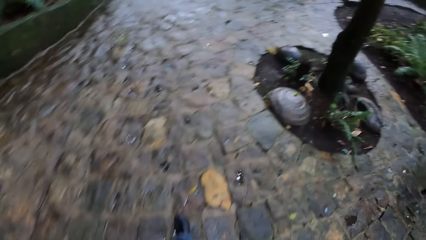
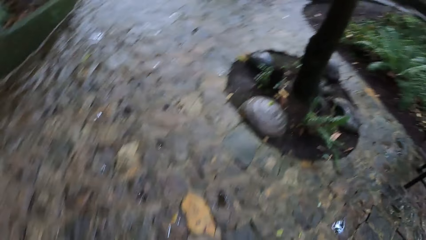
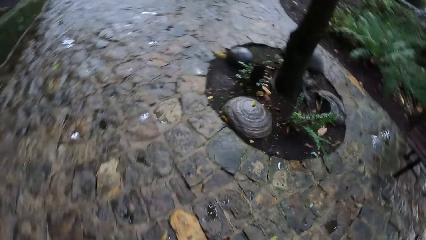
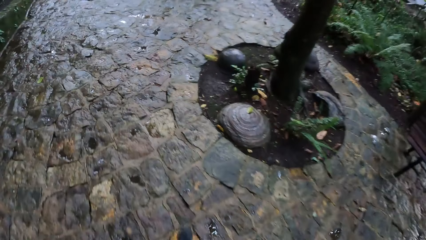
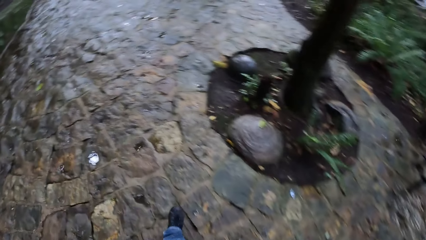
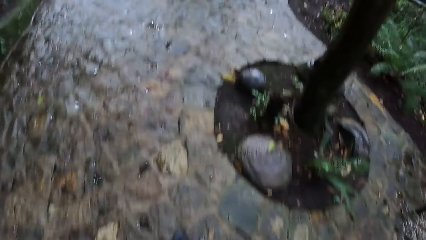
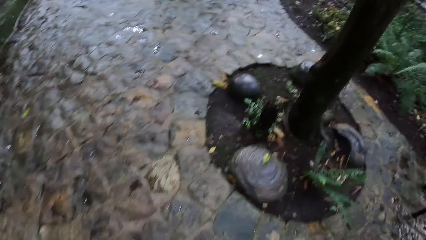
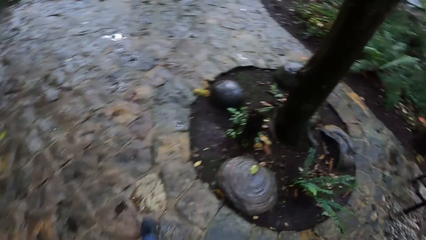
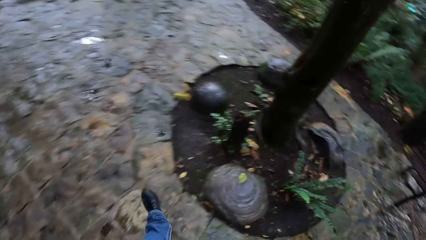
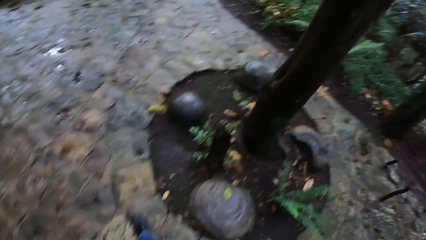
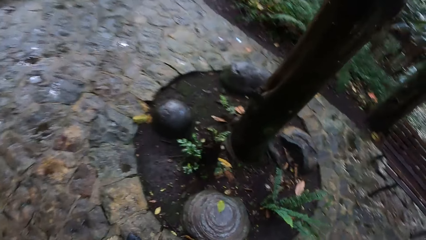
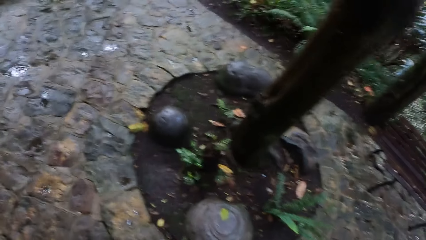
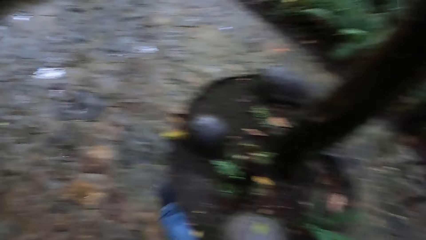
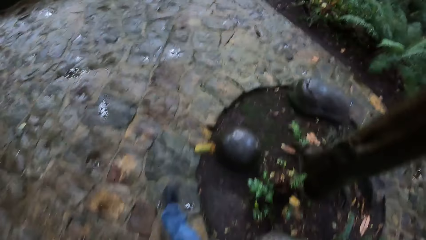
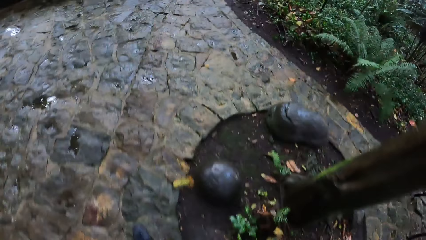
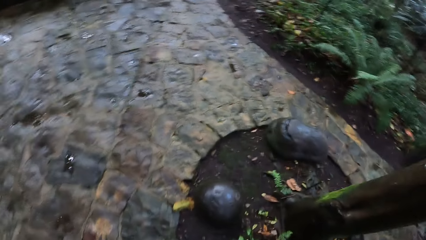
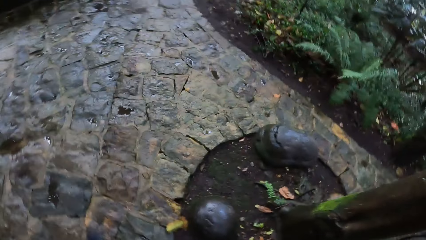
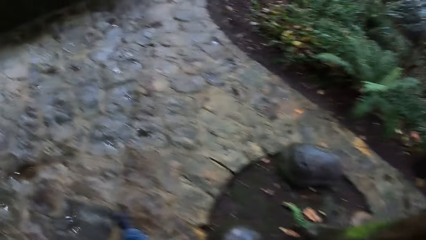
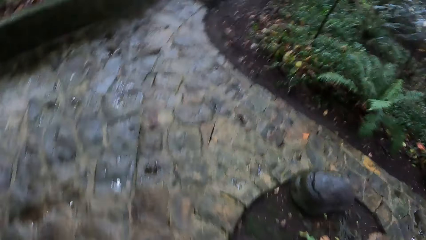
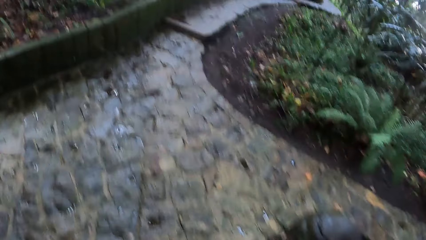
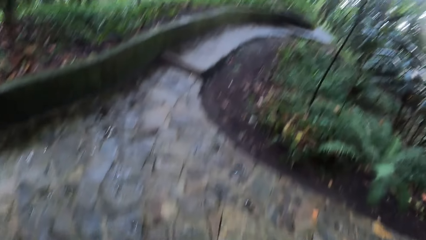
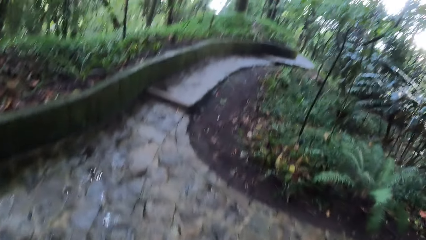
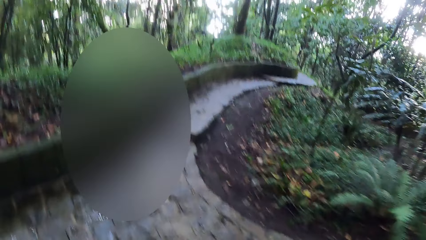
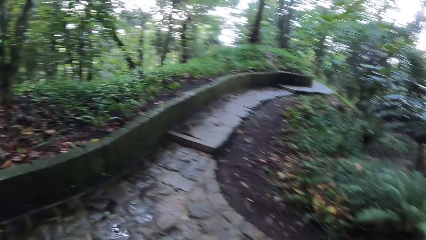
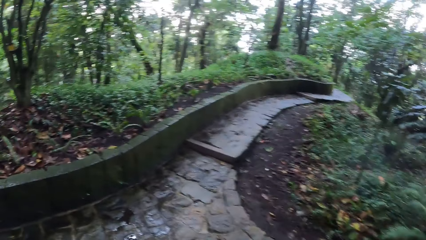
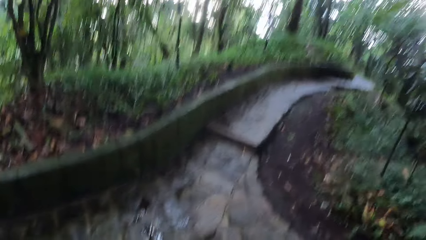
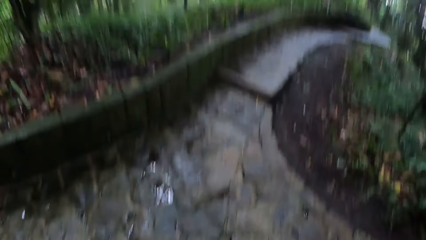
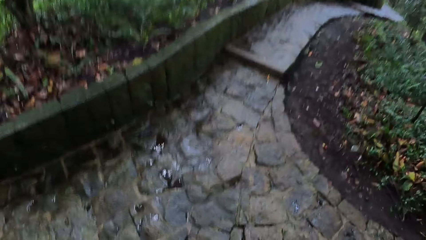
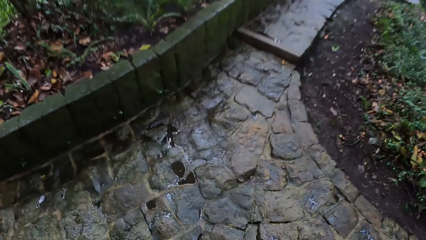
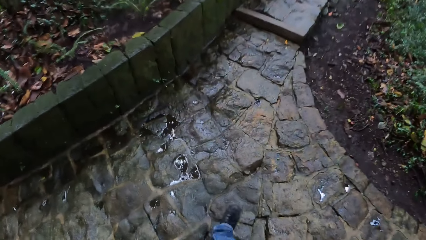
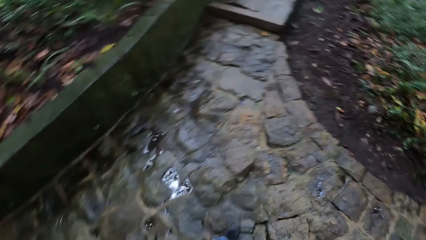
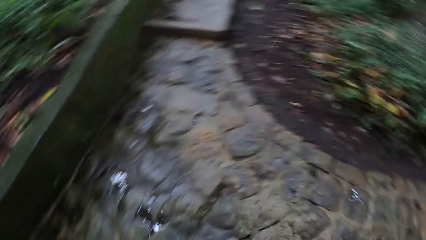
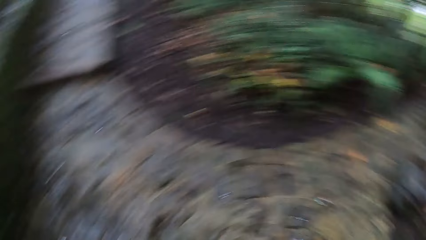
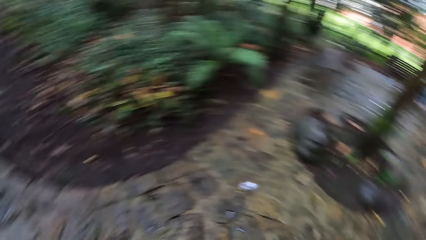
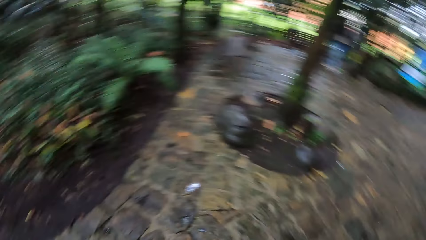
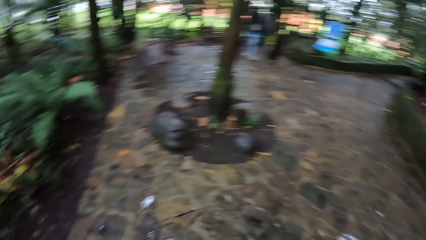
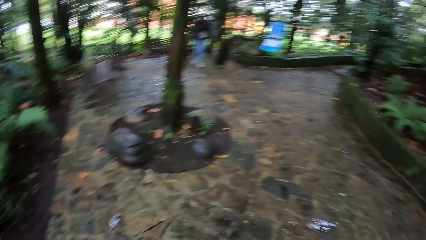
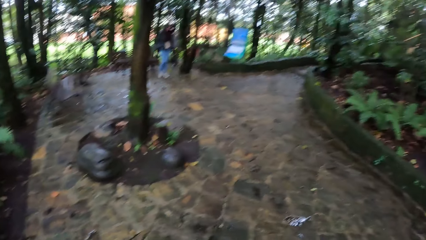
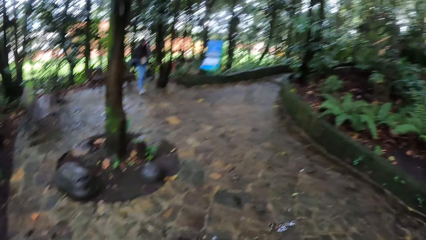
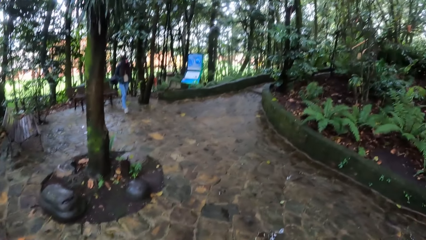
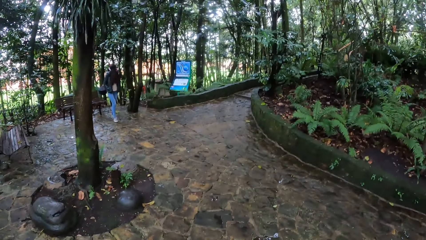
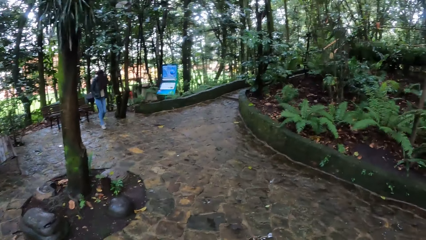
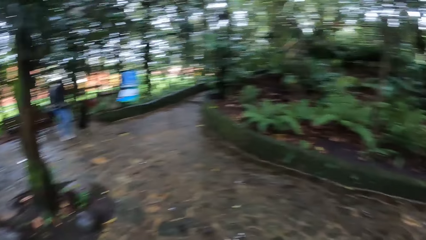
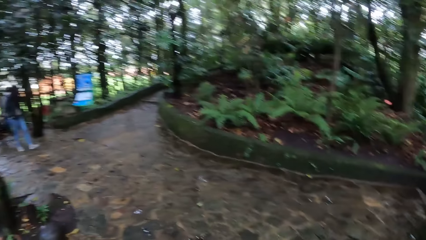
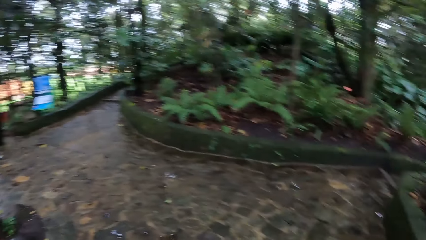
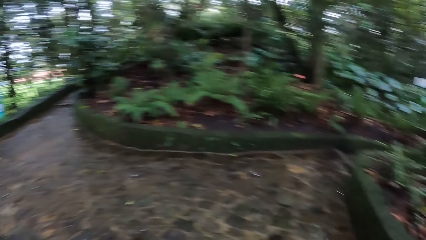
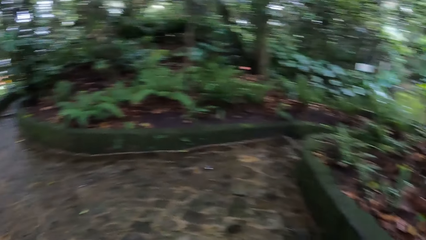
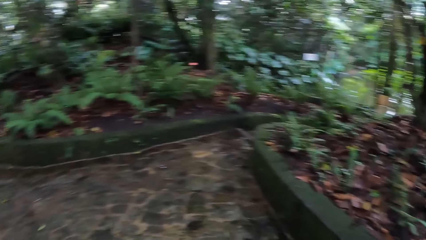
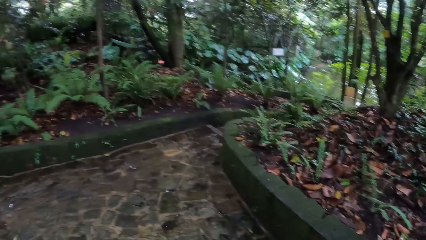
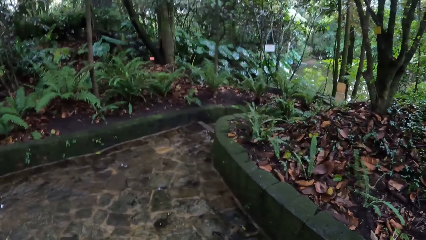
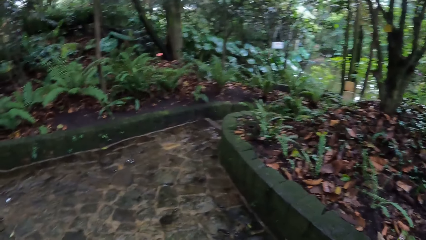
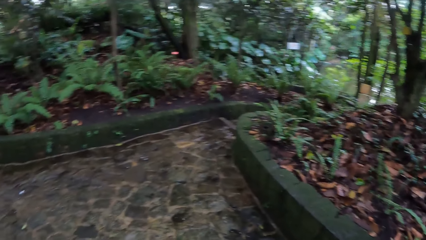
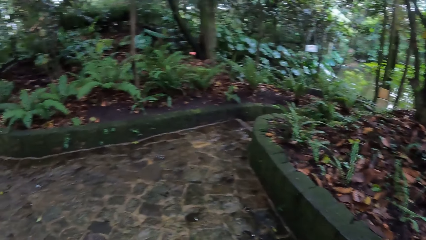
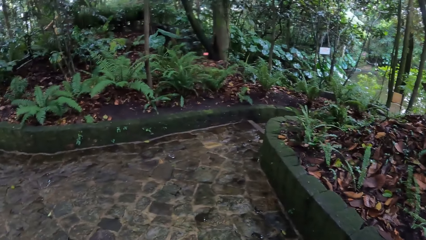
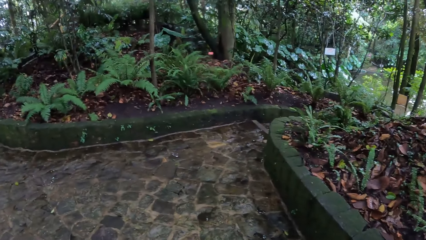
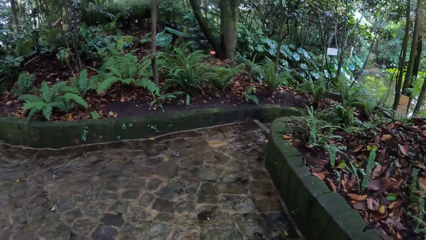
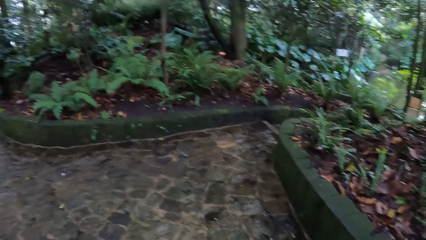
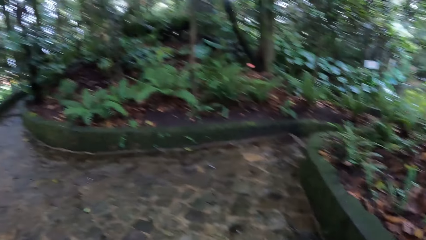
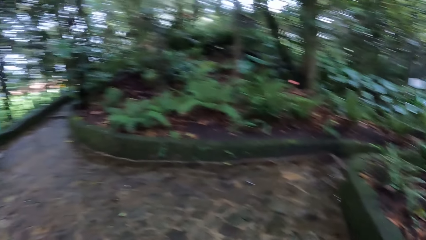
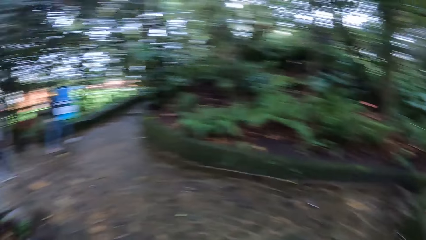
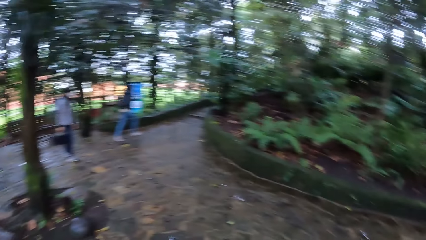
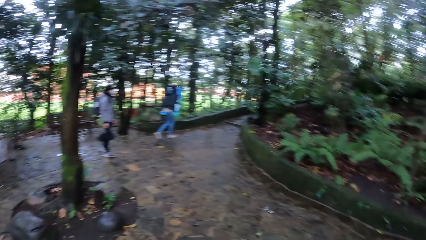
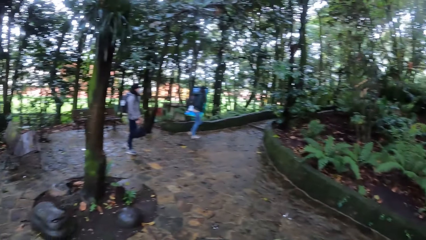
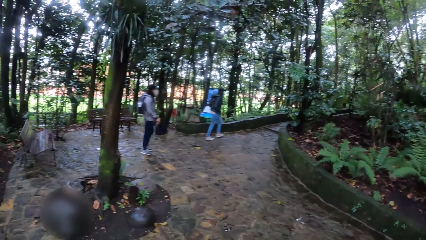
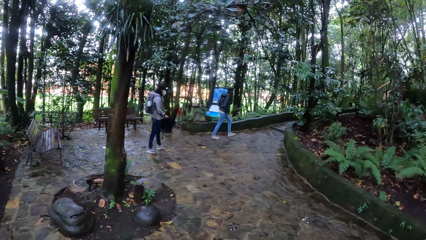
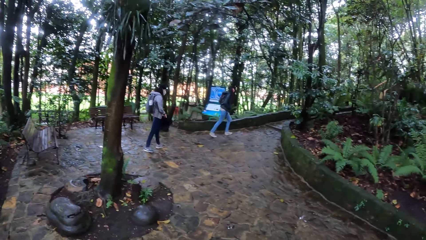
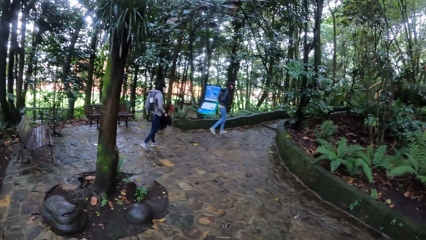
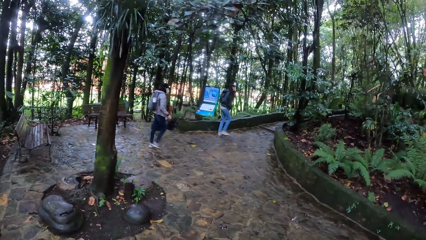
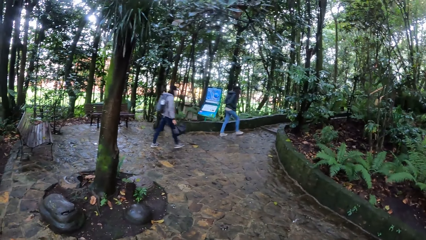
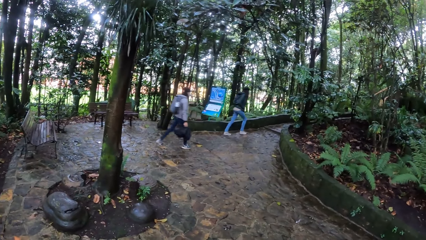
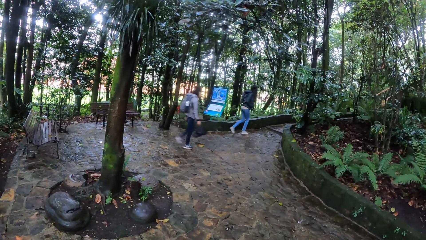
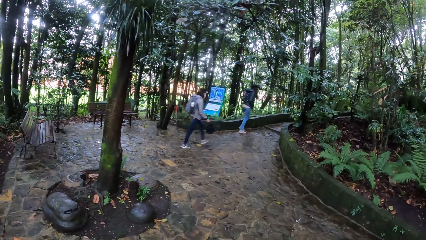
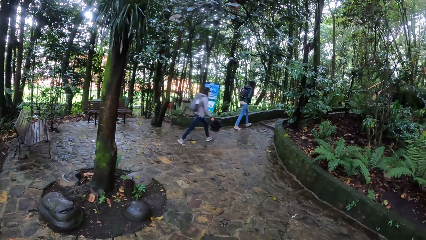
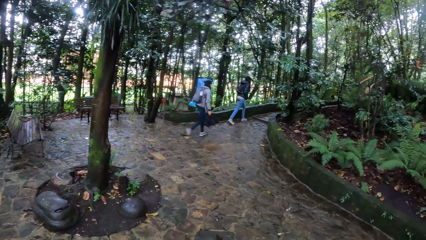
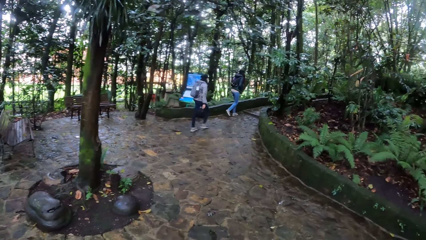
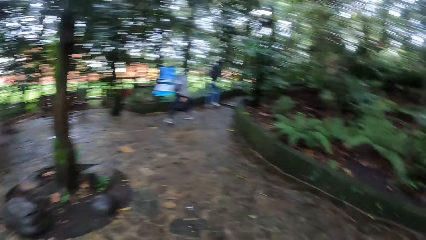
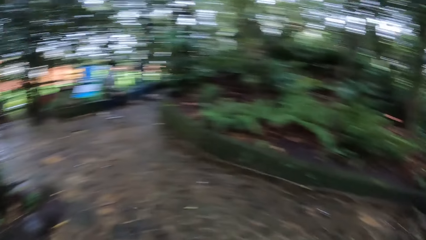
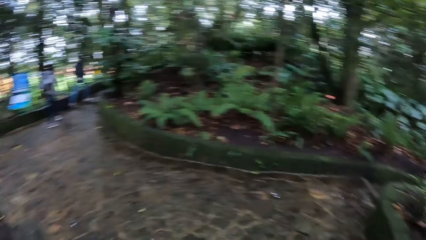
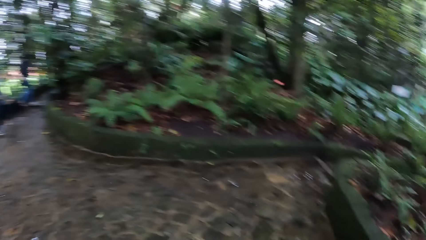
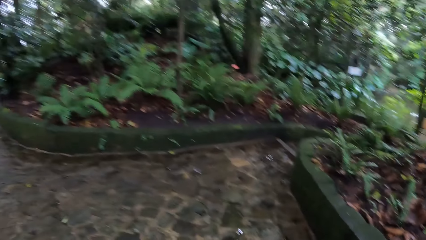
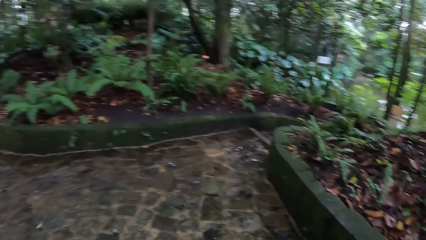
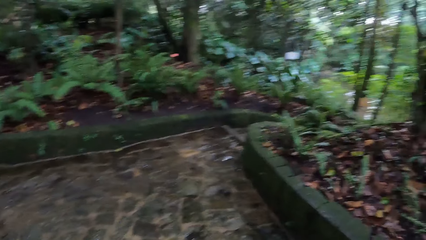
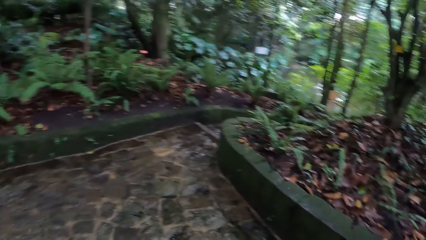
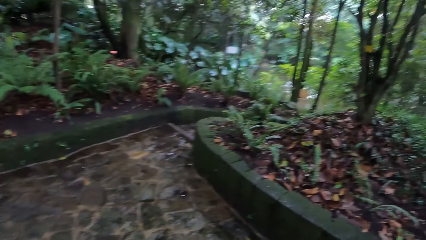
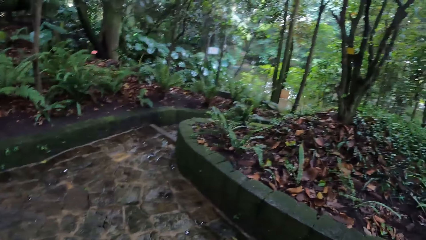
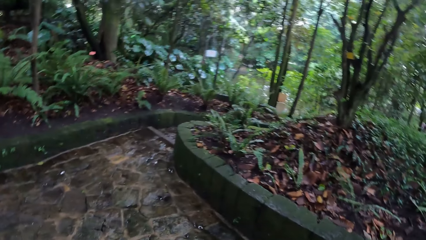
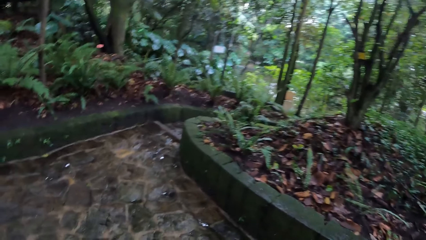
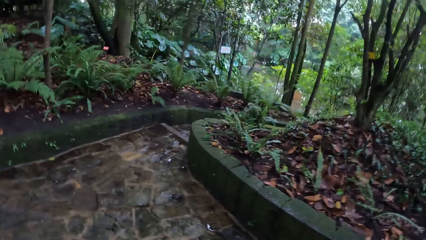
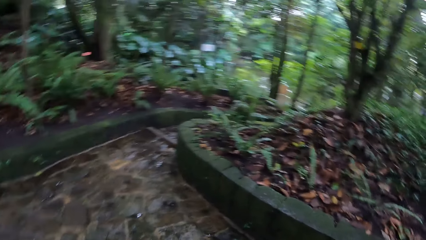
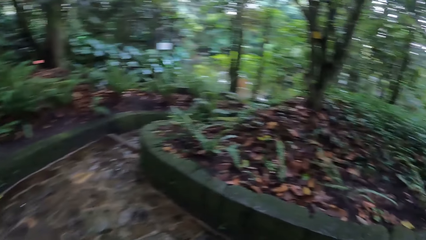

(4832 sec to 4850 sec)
The camera wearer stops walking. They look around.
